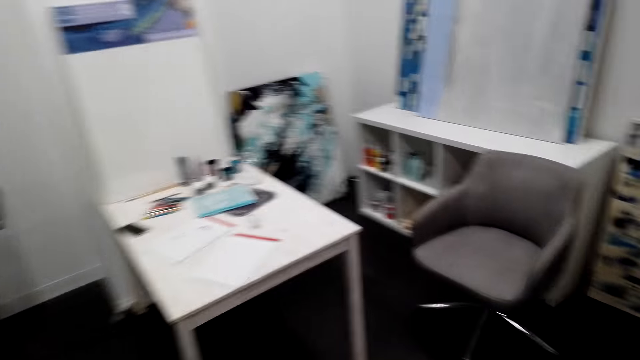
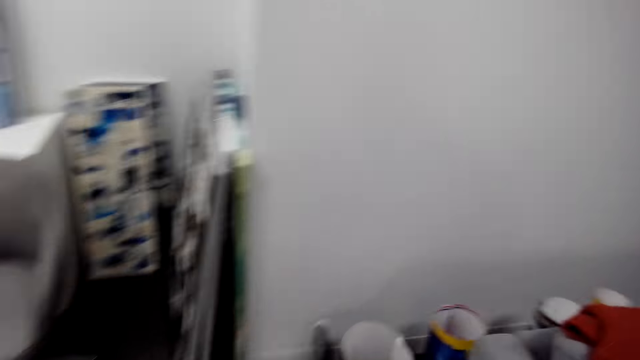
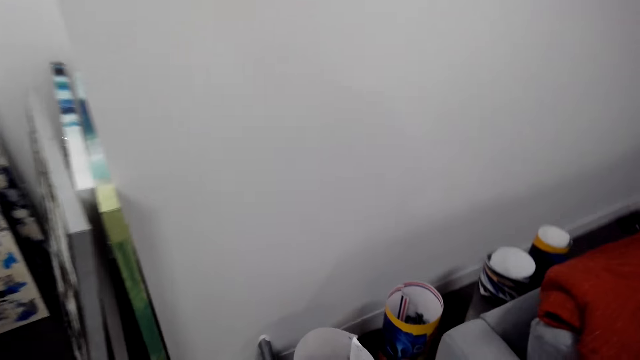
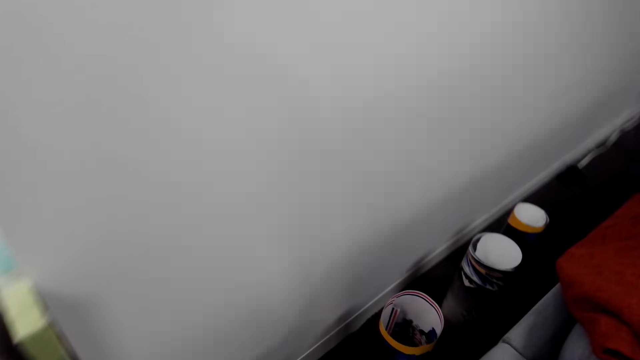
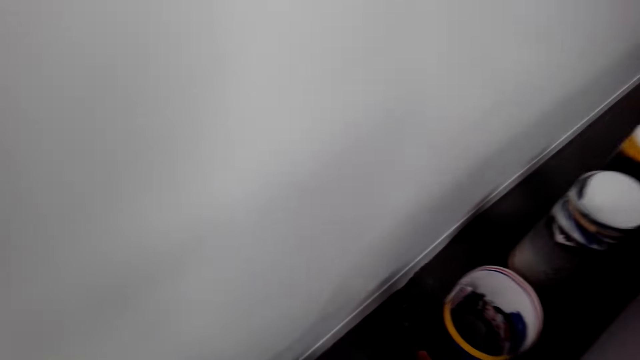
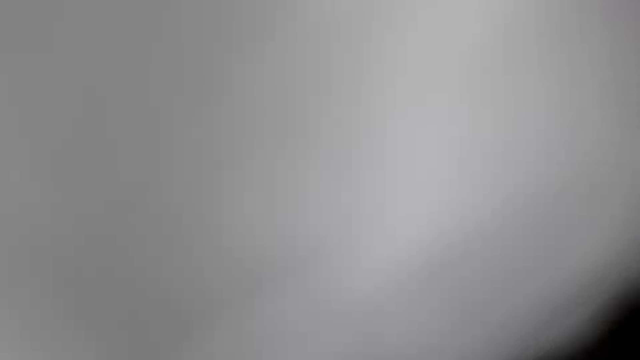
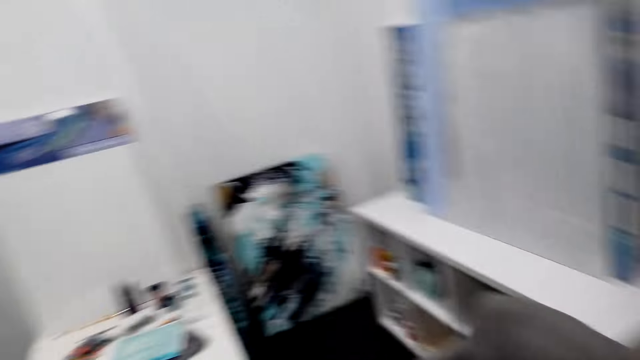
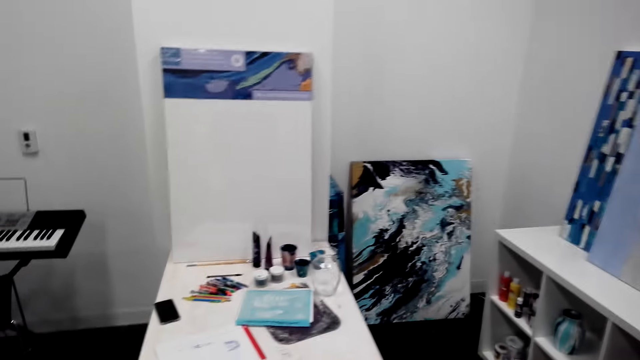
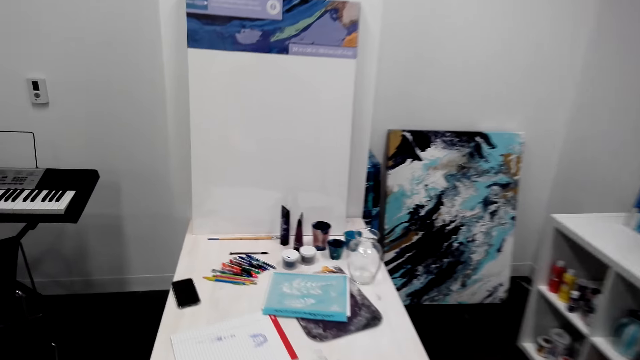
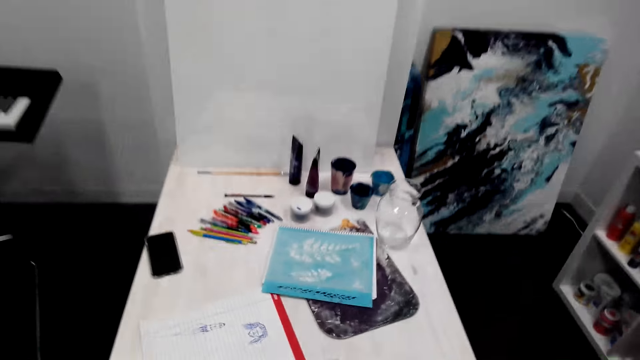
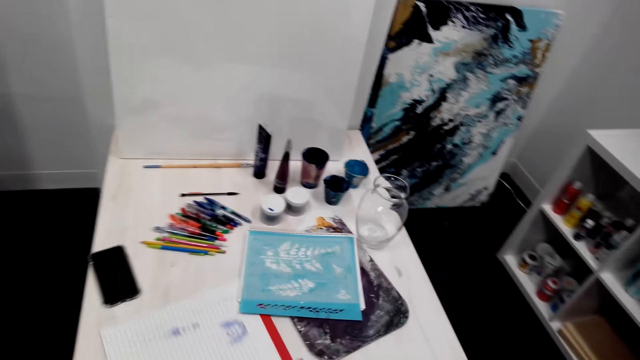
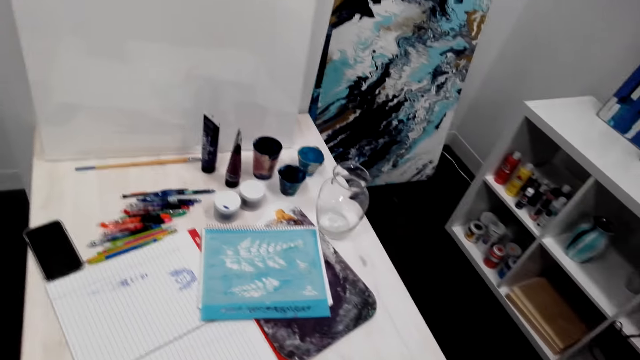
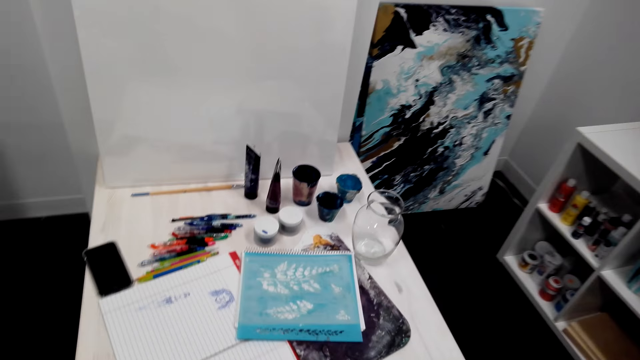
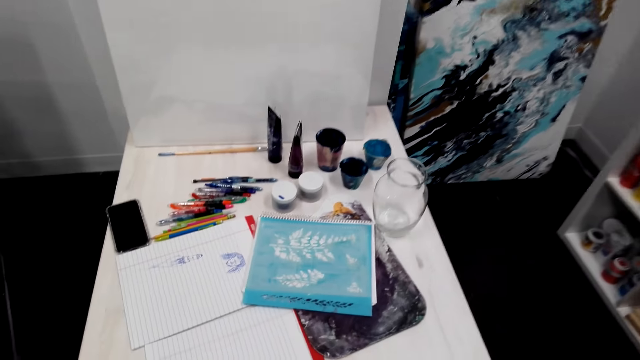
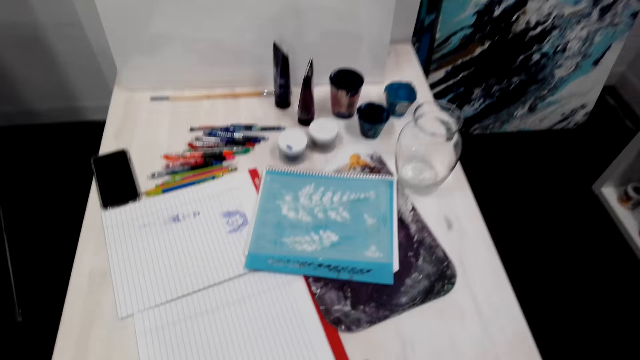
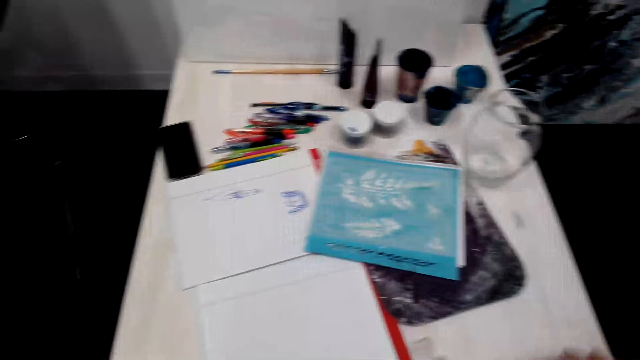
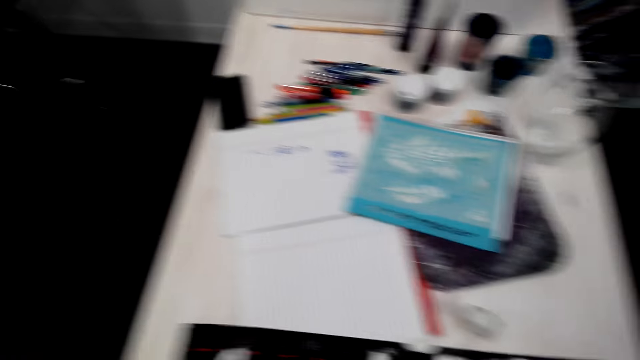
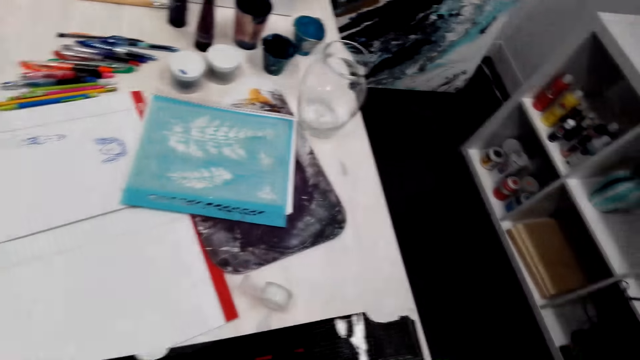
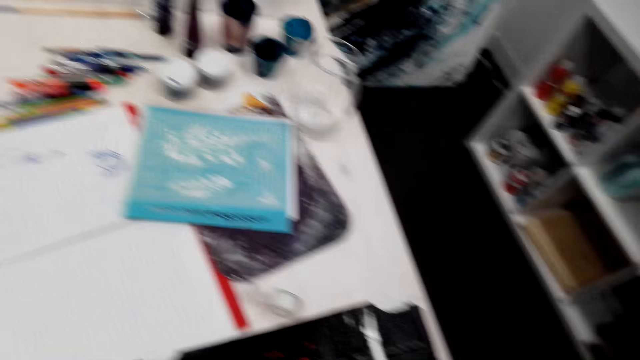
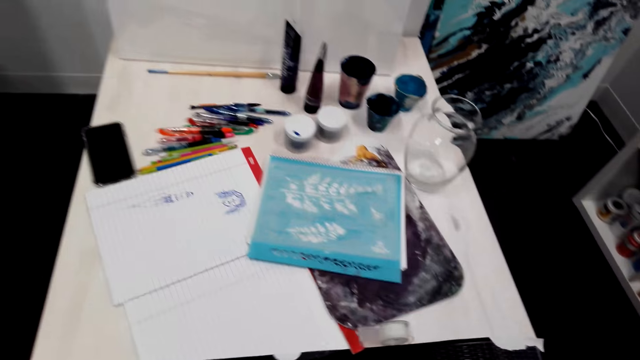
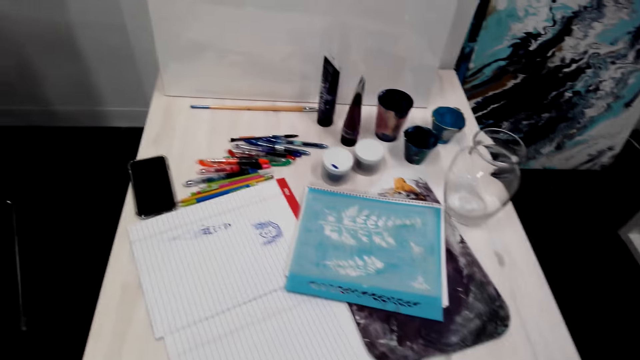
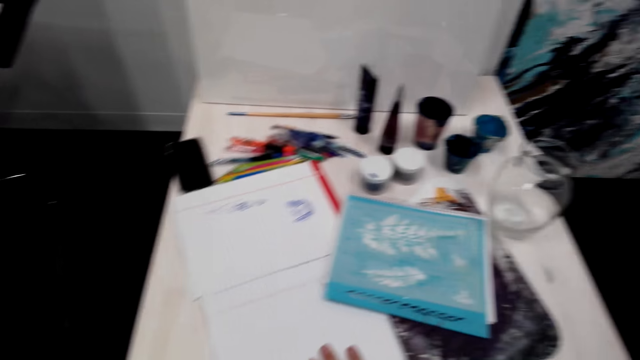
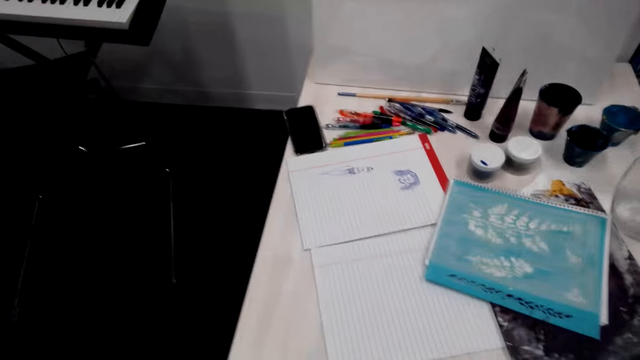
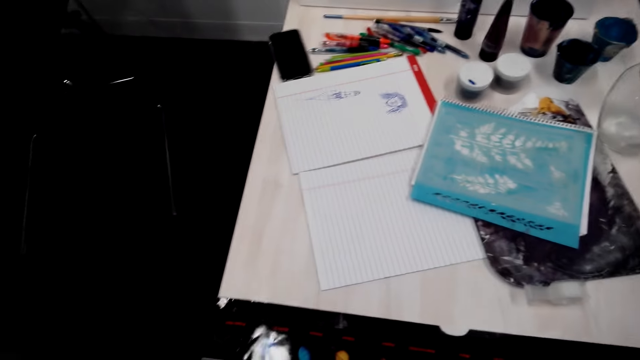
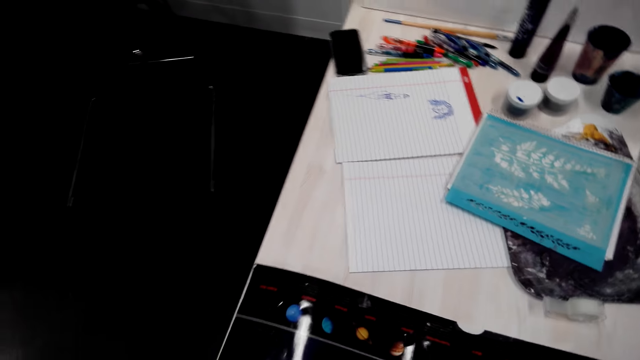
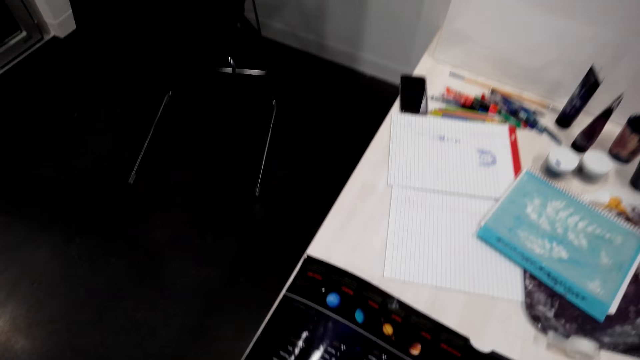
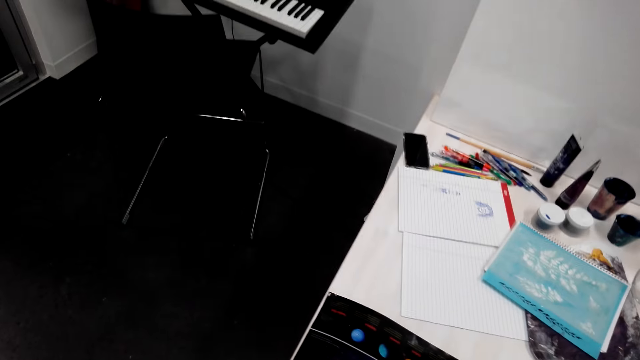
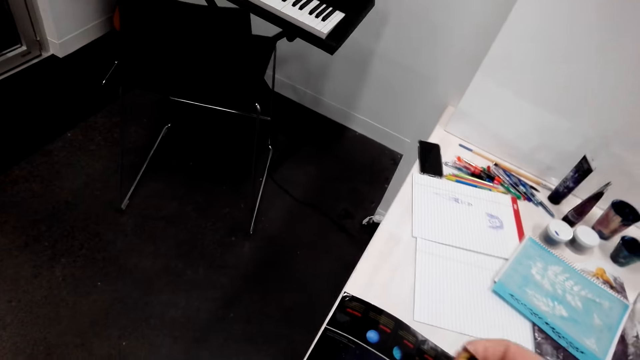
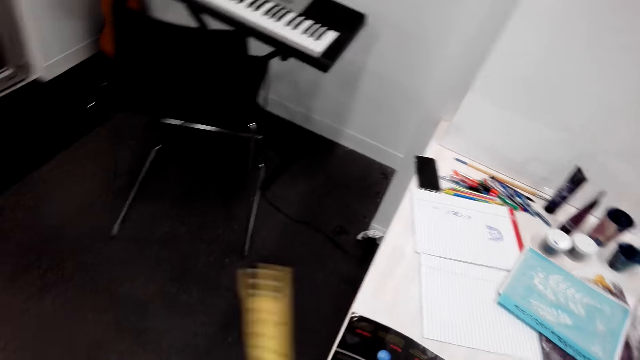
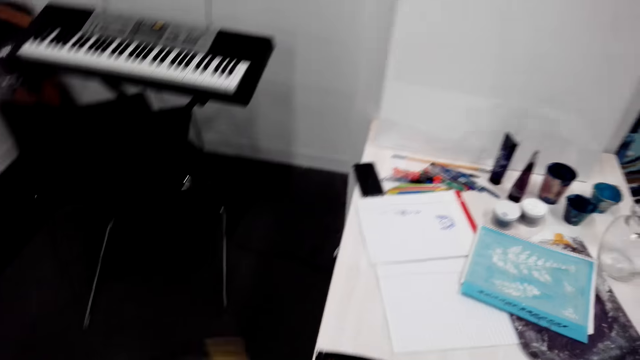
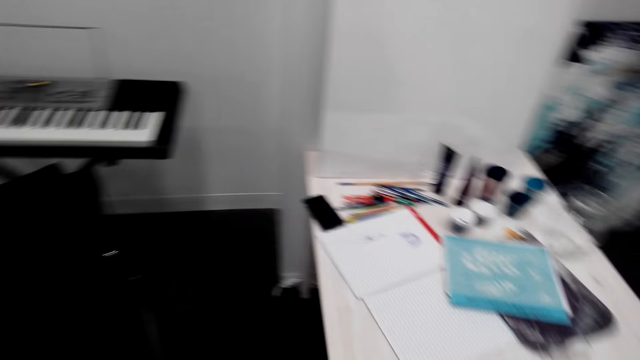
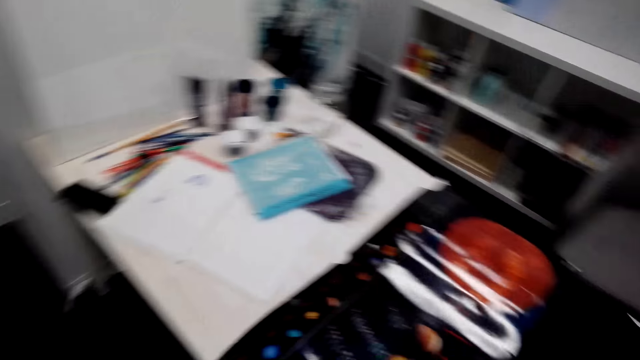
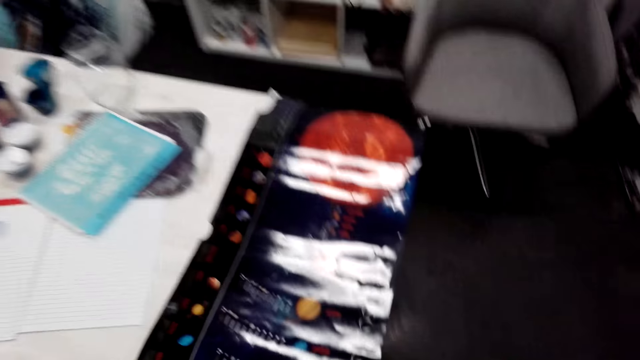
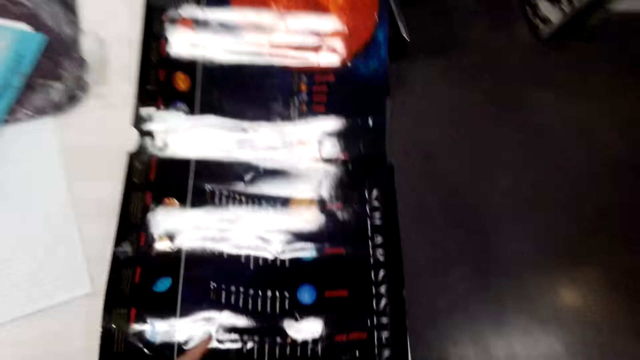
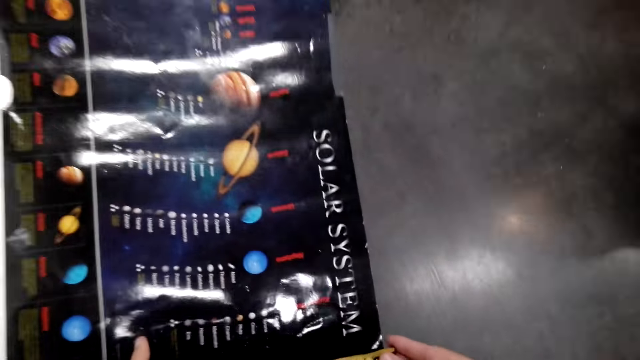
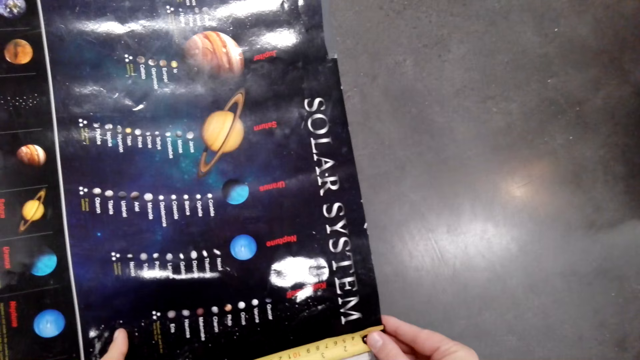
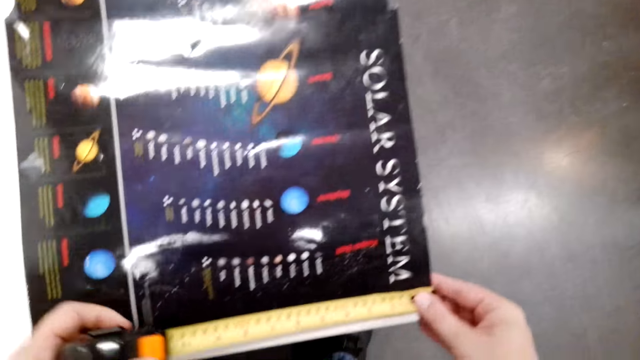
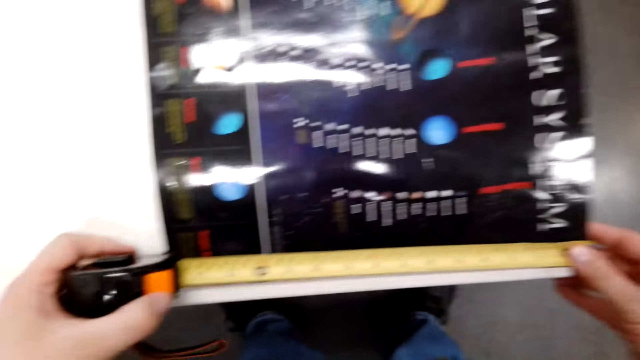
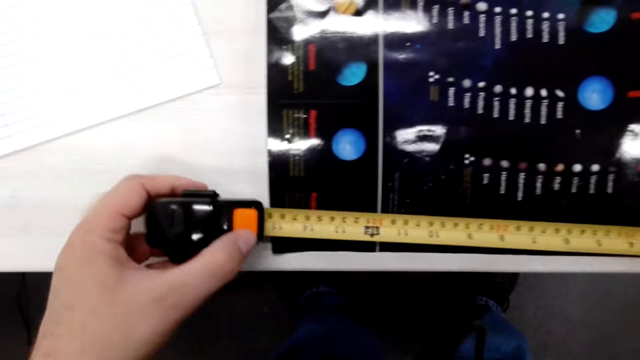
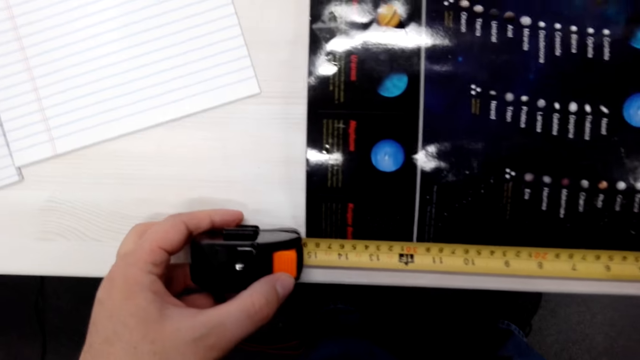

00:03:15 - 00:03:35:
The camera wearer takes a wallpaper. They move a book on the table. They put the wallpaper on the table. They push the book on the table with the hand. They take a tape measure. They unfold the tape measure. They measure the wallpaper with the tape measure.
